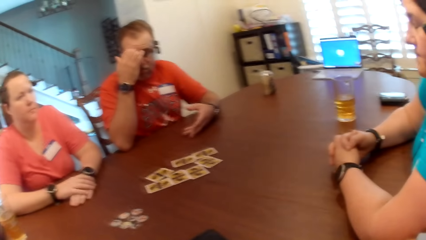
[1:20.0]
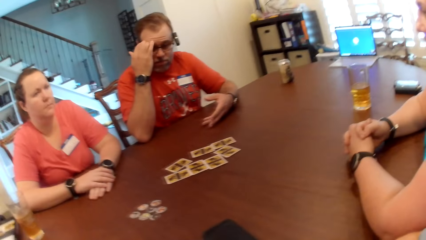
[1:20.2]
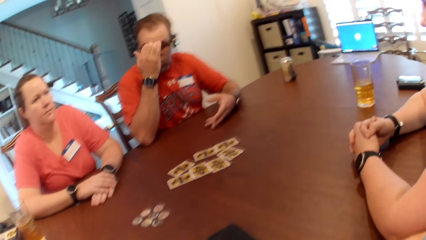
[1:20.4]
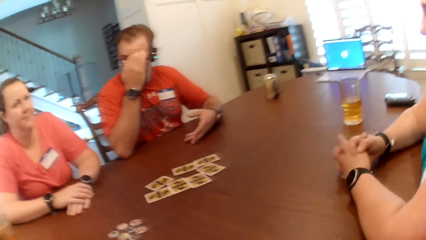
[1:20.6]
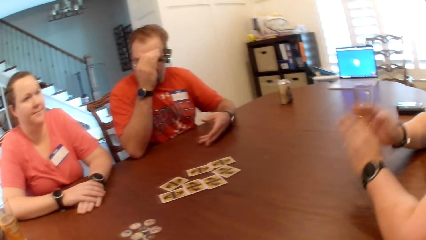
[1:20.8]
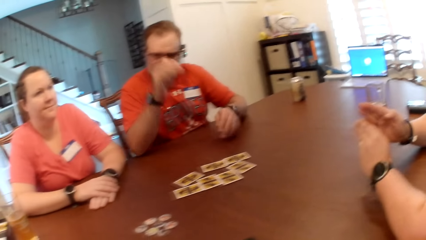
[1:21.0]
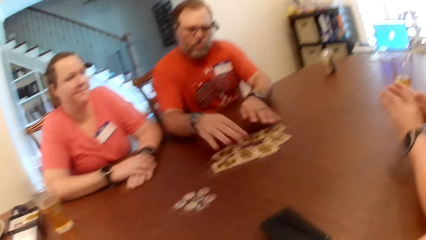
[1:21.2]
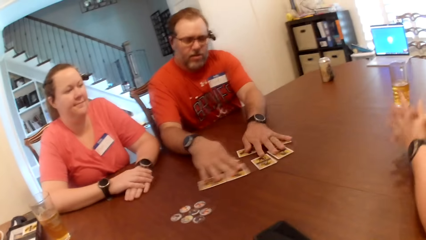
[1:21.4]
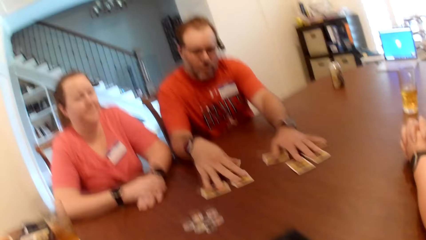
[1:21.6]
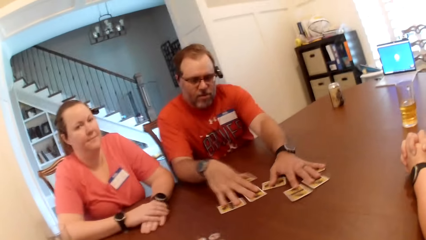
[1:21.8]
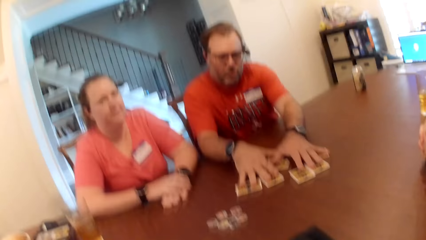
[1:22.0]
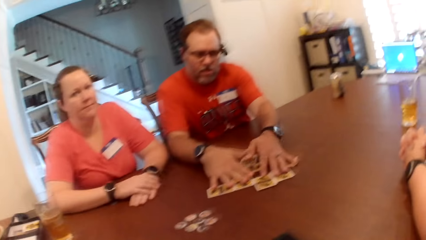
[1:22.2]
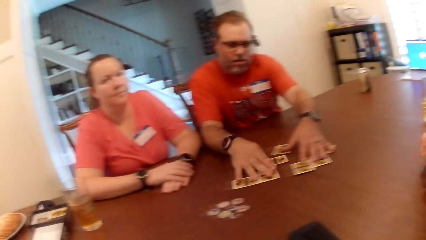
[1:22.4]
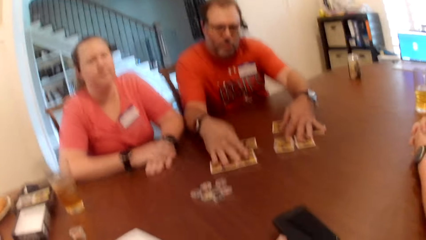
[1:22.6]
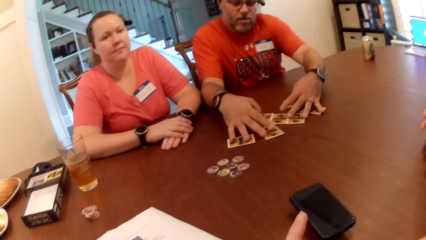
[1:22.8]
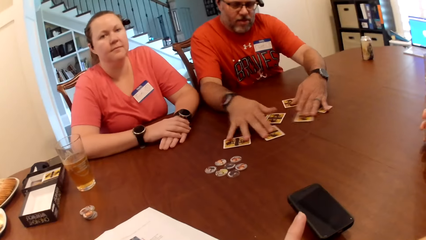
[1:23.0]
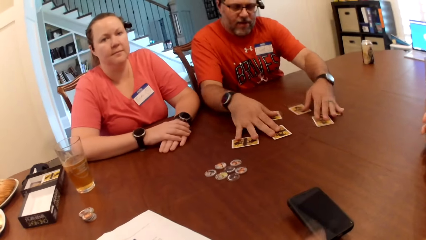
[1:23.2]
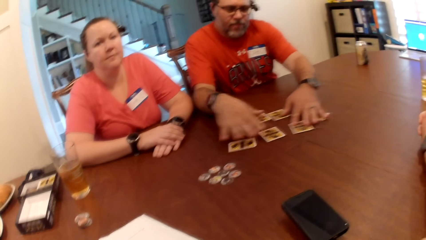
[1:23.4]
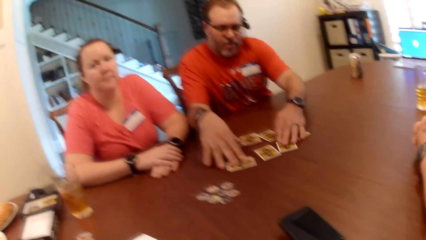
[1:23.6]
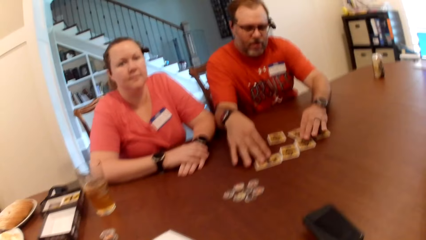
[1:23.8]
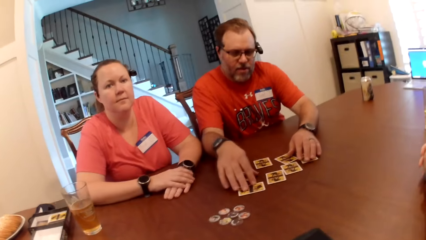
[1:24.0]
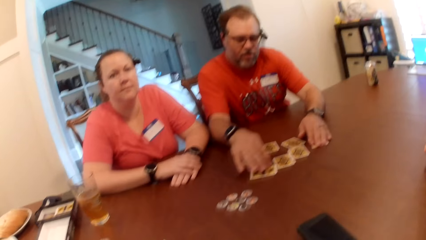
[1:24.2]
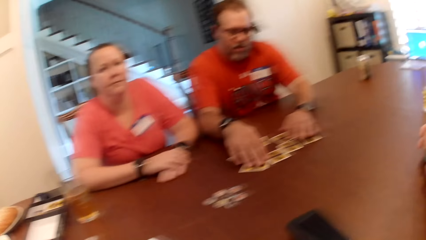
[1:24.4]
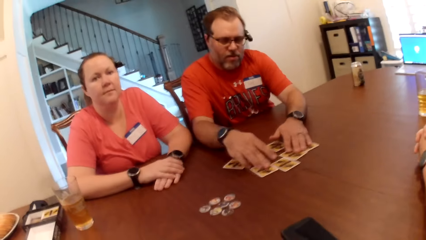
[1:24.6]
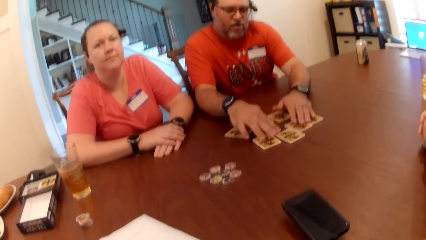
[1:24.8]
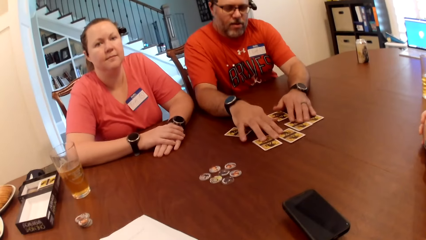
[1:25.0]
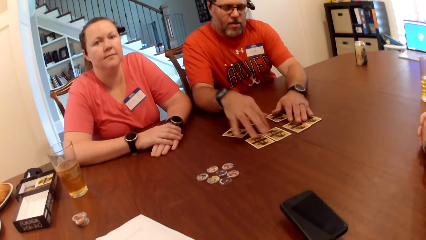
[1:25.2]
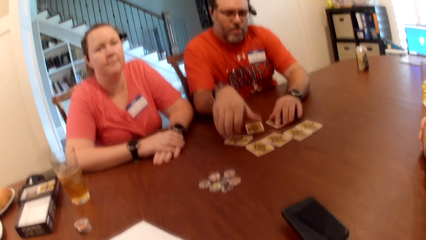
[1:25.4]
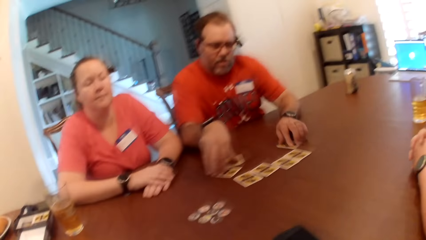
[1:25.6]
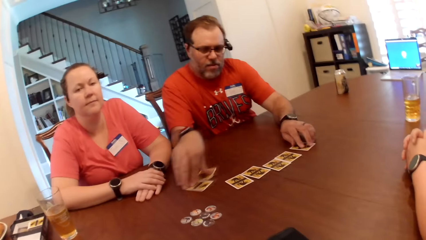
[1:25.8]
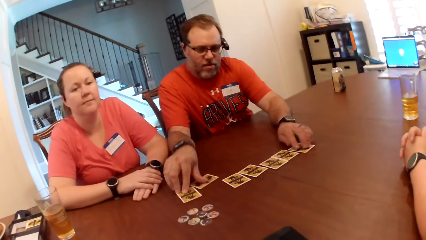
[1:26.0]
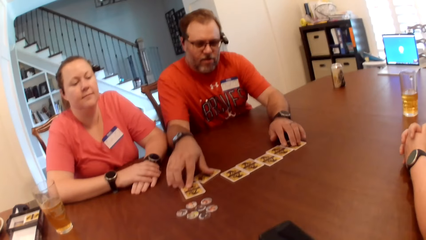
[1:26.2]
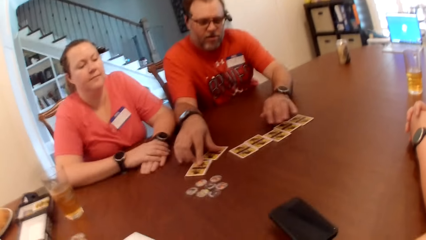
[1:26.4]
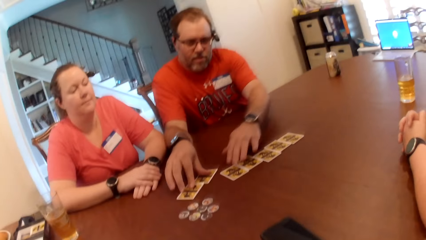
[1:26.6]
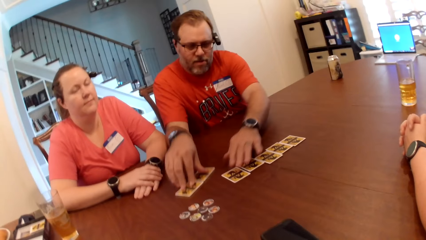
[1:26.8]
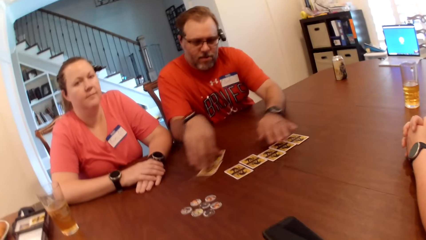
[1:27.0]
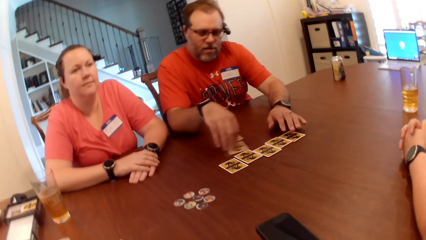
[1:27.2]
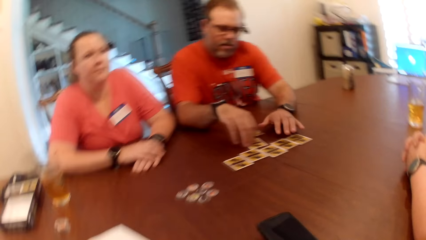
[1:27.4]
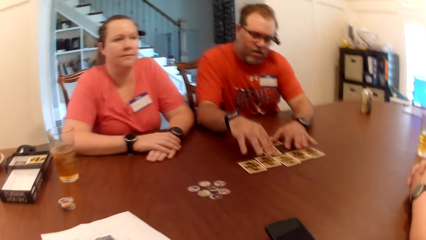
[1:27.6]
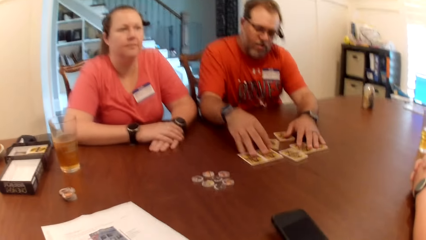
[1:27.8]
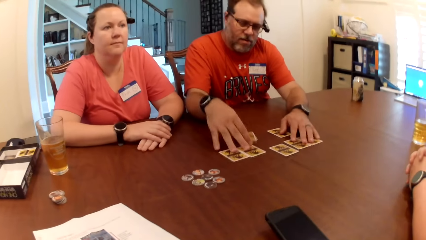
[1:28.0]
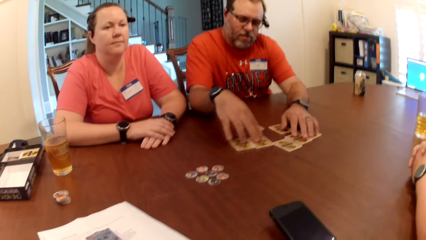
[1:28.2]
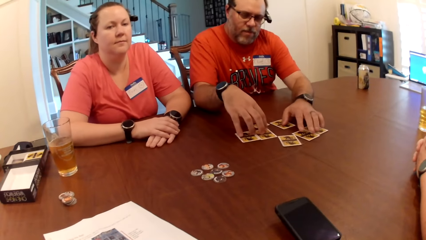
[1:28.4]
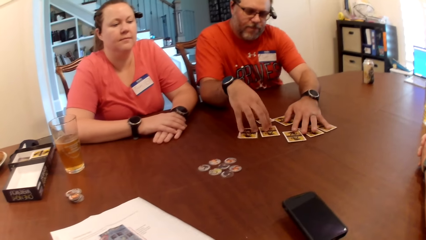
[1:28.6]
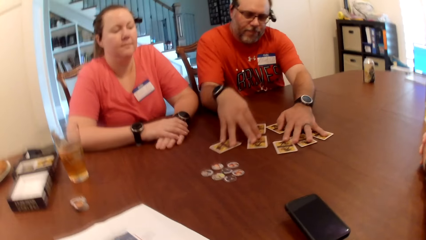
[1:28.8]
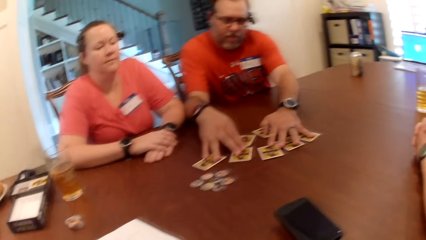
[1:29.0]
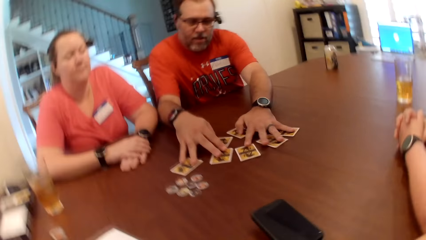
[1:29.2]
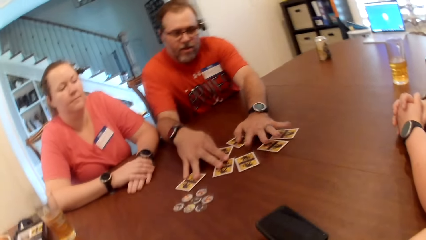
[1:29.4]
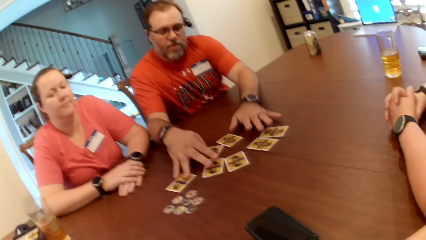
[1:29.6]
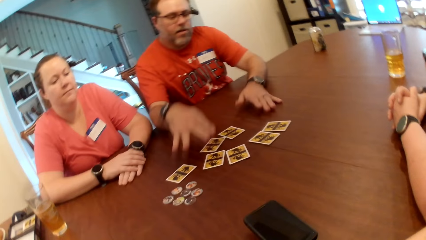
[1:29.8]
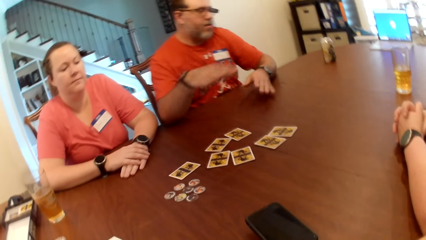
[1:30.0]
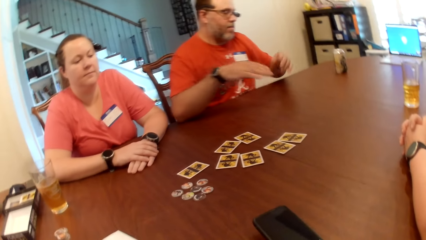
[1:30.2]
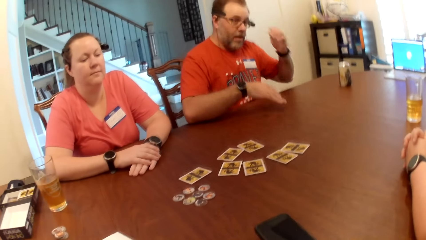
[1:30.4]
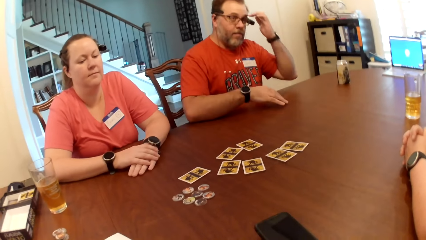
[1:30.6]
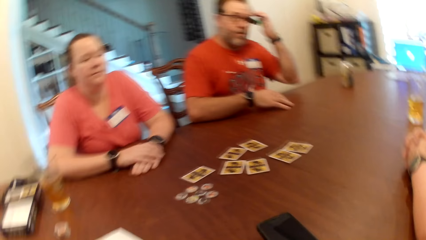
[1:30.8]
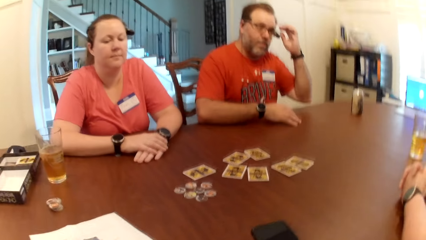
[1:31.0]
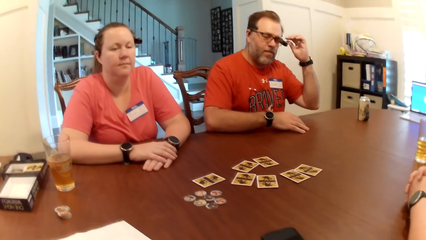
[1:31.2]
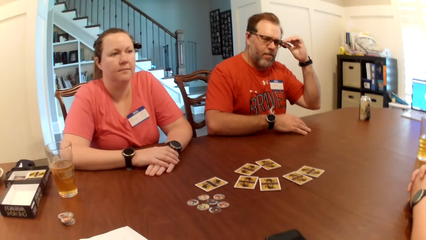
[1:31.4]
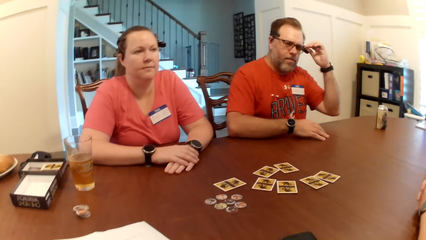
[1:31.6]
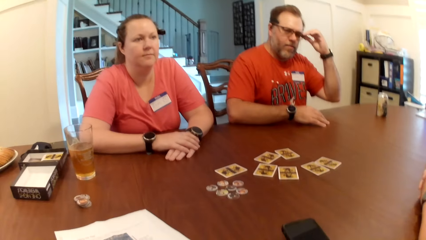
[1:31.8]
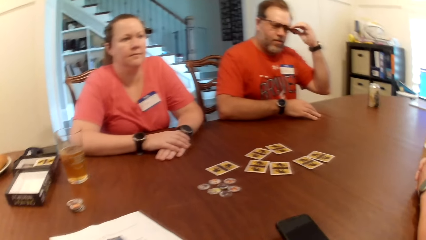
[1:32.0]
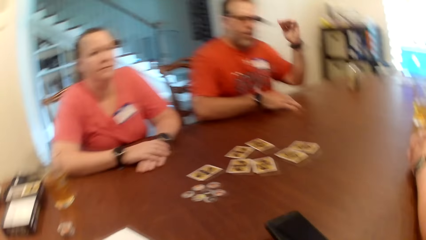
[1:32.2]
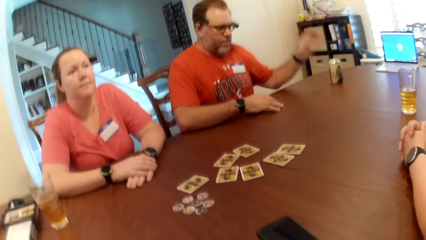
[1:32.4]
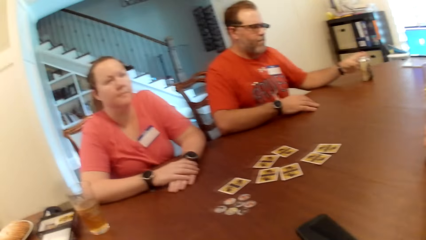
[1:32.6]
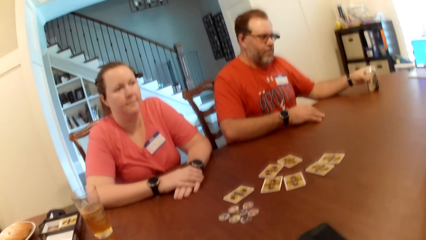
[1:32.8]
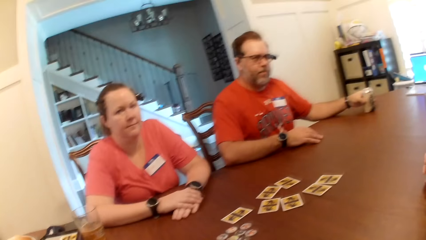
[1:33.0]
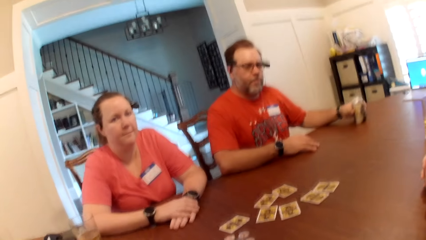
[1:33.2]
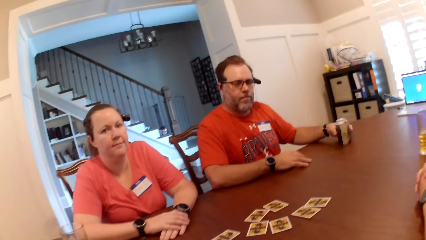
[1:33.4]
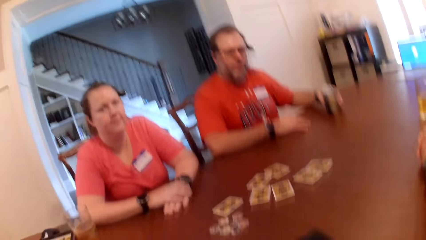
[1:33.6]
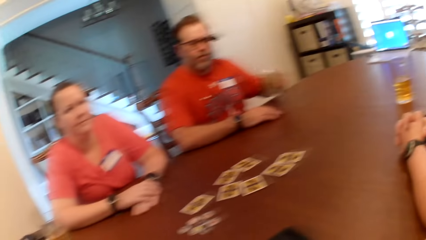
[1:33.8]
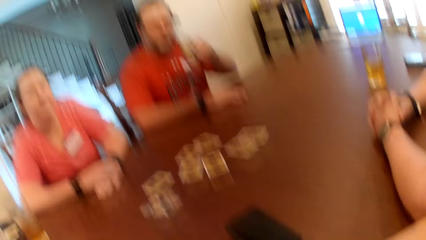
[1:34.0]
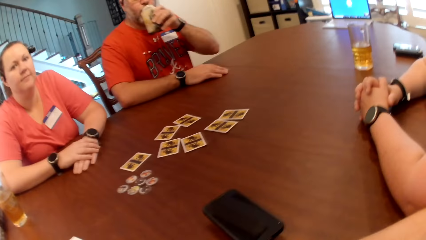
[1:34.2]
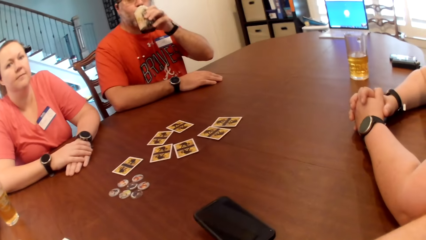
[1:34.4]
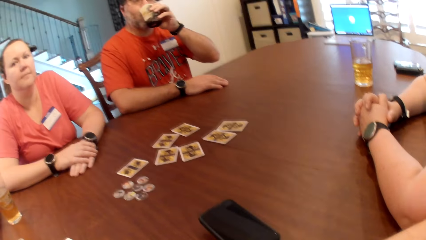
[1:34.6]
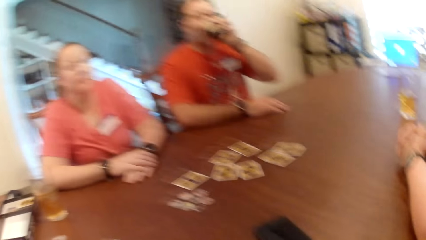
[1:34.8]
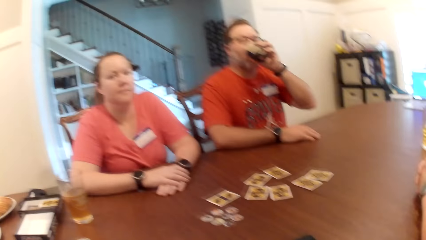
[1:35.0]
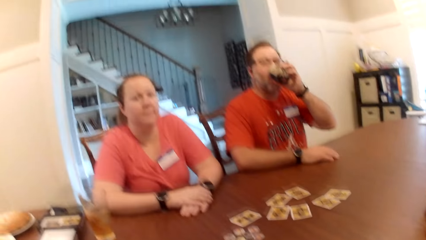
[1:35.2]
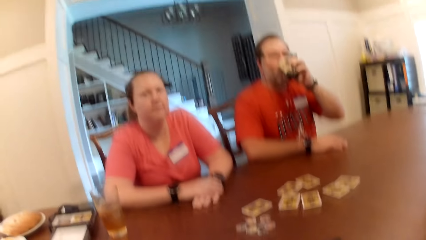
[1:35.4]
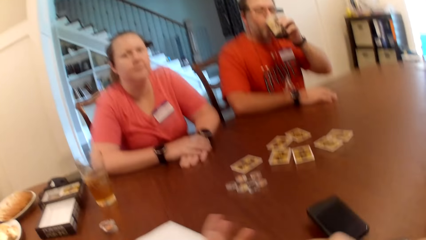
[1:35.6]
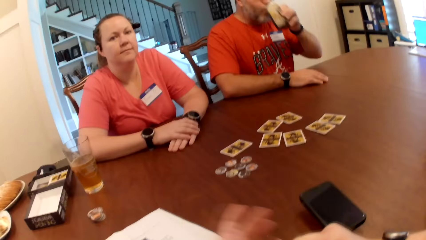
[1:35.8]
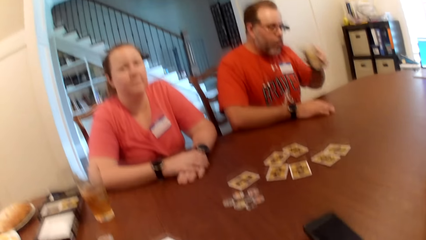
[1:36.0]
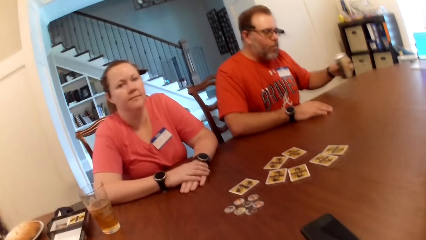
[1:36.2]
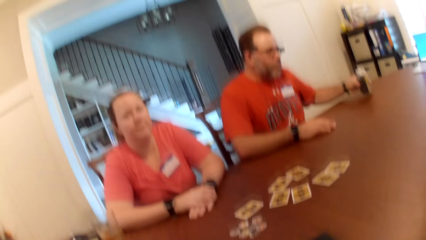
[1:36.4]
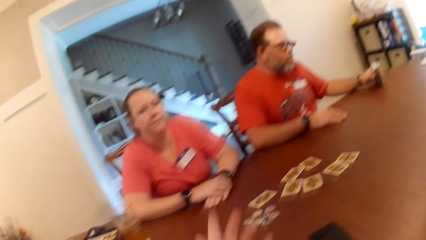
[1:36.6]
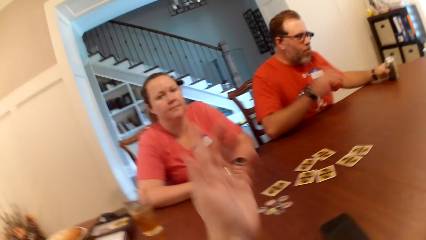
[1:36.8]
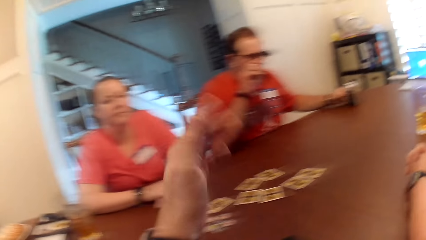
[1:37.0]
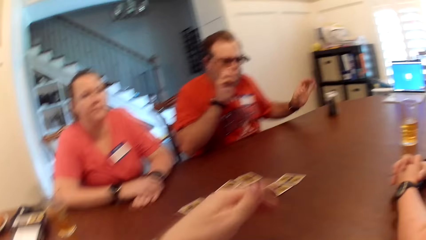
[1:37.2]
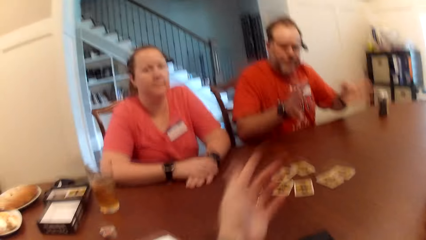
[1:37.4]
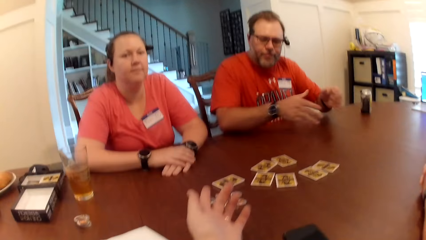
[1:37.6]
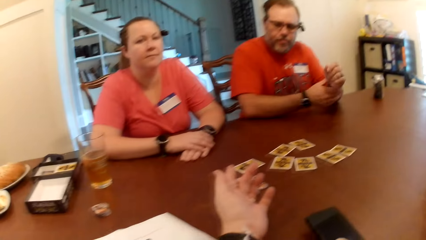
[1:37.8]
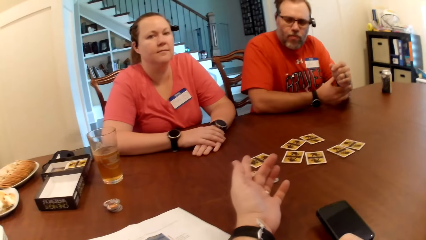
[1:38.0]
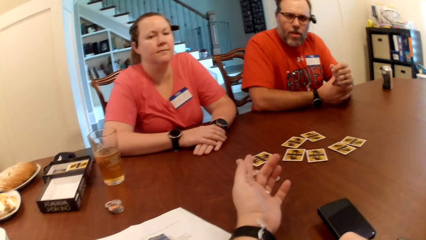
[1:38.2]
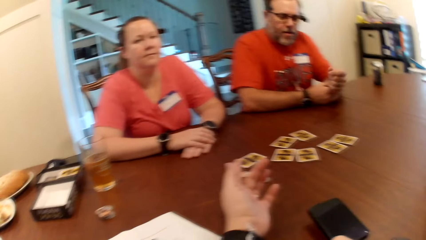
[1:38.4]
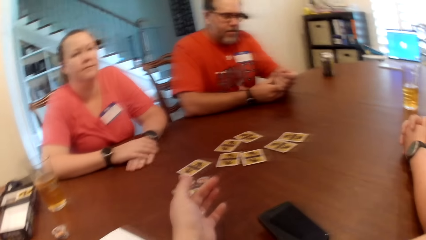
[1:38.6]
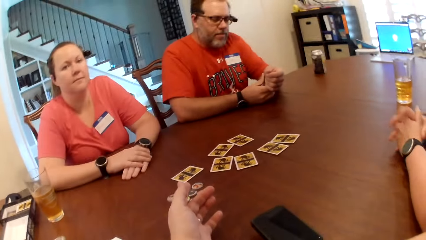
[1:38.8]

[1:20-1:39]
The man scatters the cards on the table with both hands, removes his left hand from the table, adjusts a pair of glasses on his face with his left hand, places his left hand on the table, picks up a can of soda from the table with his left hand, drinks from the can of soda with his left hand, removes his left hand from the table, drops the can of soda on the table with his left hand and places his left hand on the table.
